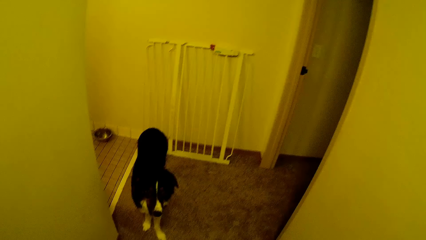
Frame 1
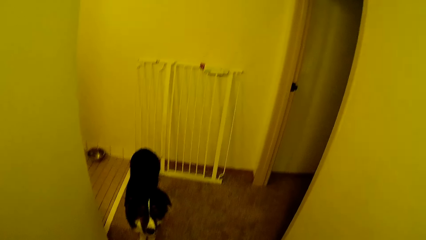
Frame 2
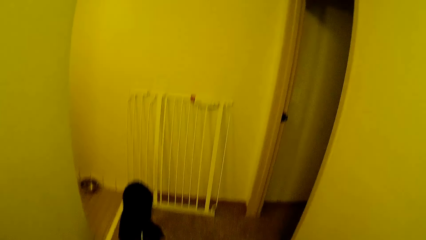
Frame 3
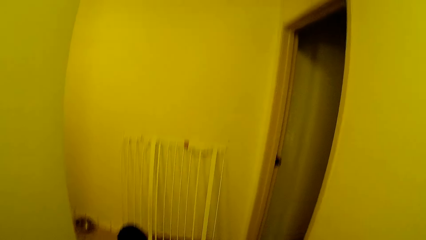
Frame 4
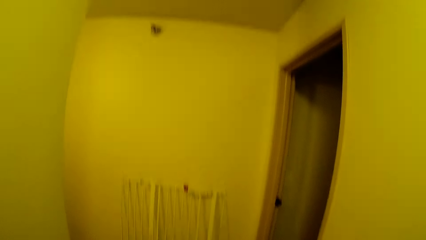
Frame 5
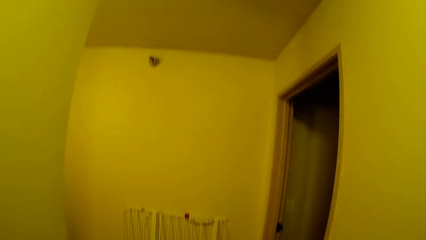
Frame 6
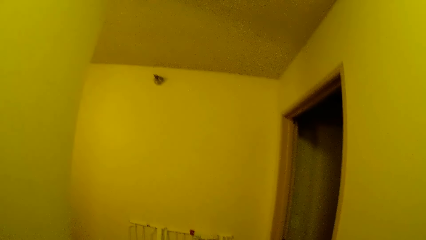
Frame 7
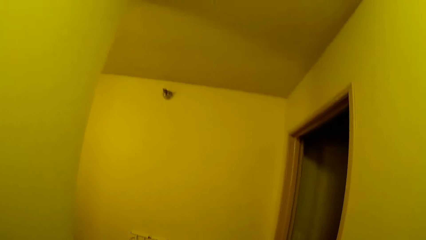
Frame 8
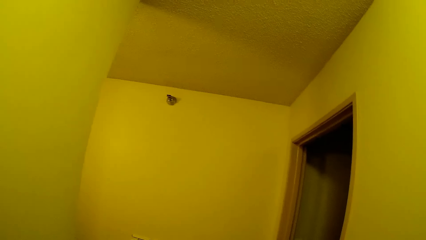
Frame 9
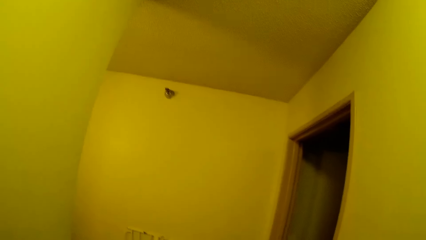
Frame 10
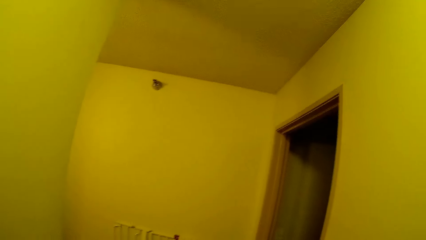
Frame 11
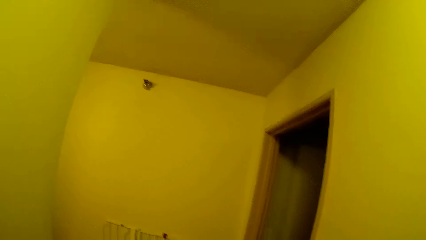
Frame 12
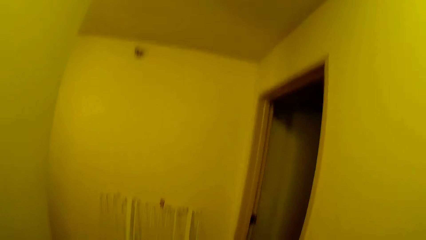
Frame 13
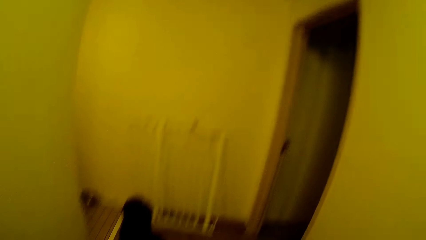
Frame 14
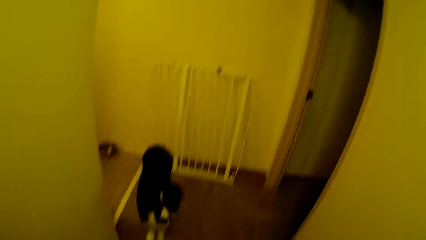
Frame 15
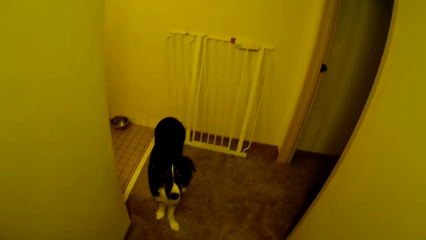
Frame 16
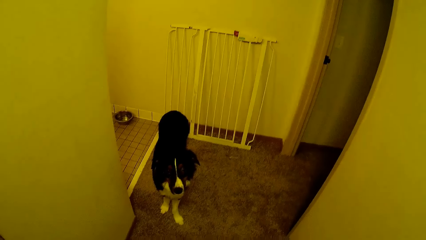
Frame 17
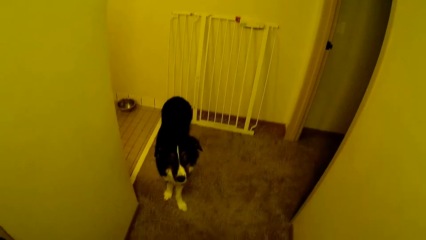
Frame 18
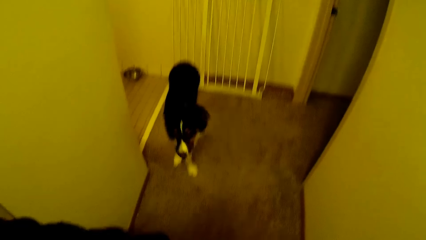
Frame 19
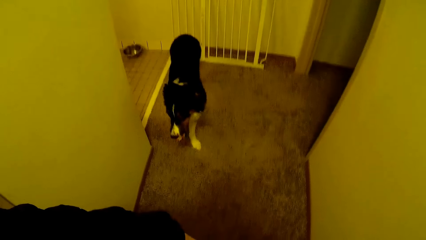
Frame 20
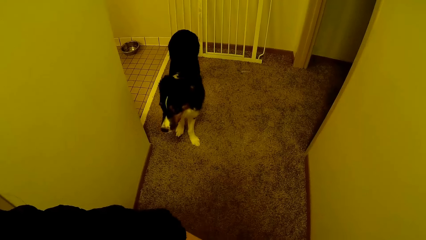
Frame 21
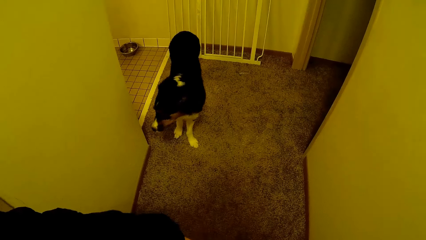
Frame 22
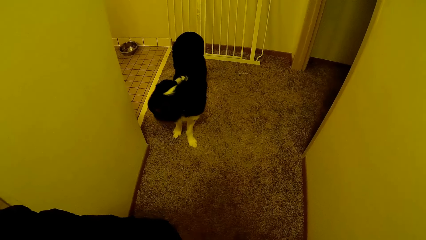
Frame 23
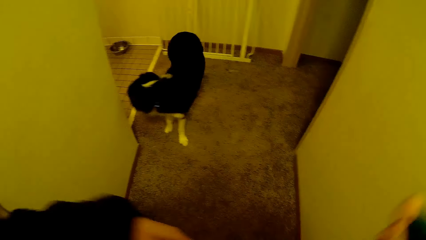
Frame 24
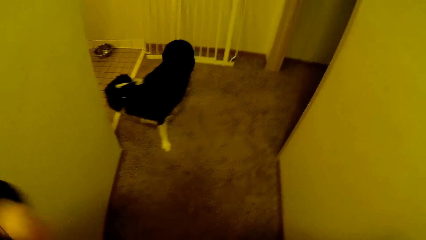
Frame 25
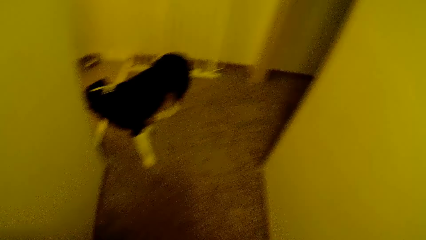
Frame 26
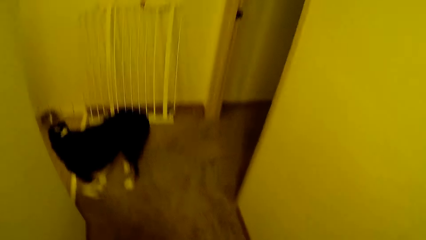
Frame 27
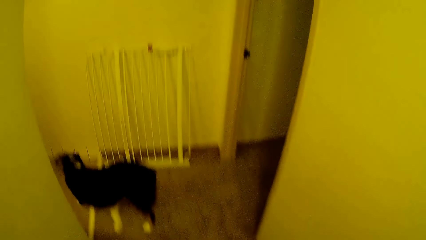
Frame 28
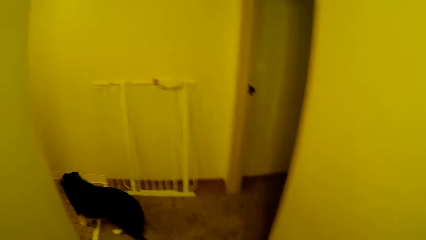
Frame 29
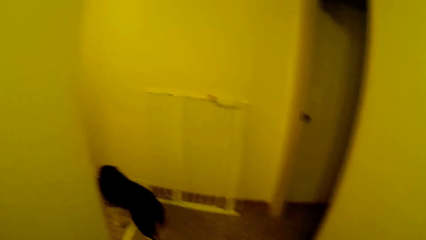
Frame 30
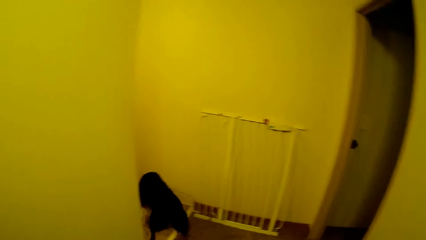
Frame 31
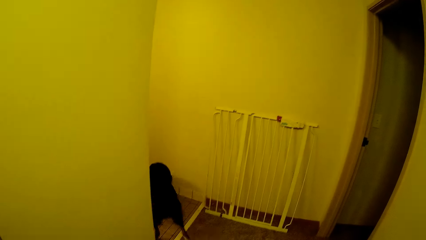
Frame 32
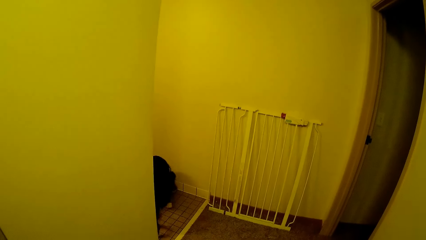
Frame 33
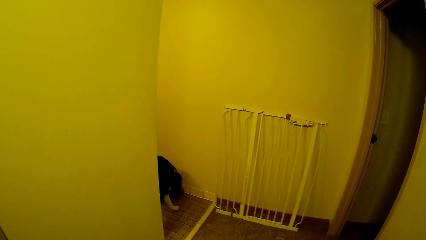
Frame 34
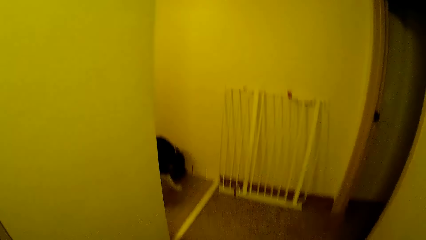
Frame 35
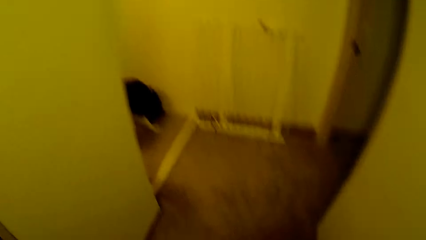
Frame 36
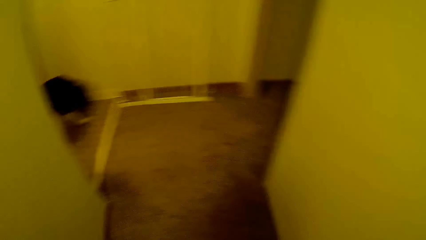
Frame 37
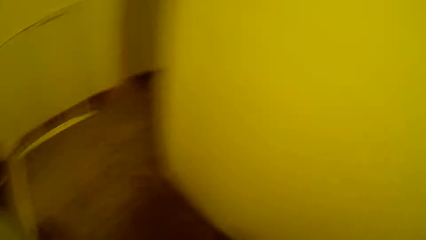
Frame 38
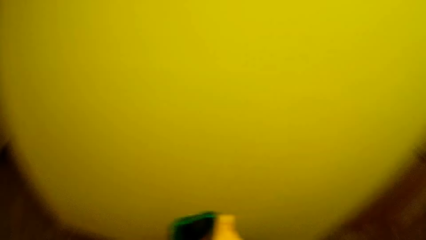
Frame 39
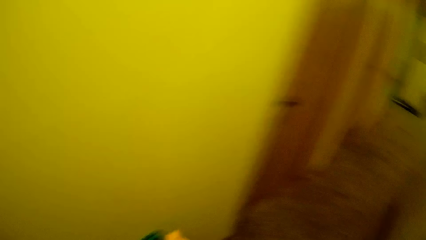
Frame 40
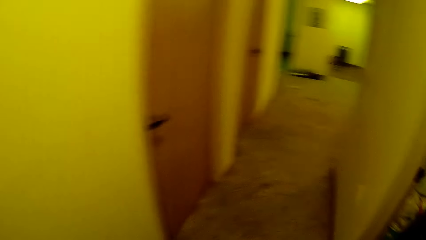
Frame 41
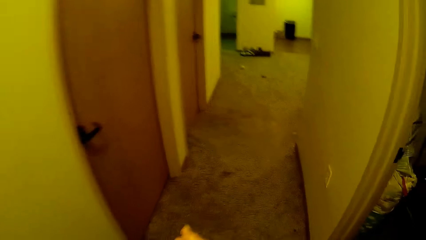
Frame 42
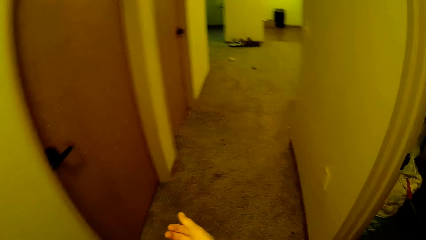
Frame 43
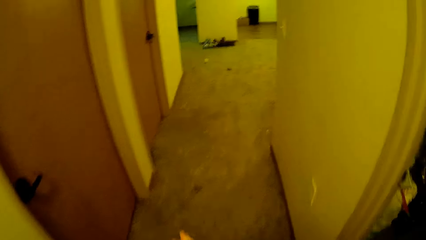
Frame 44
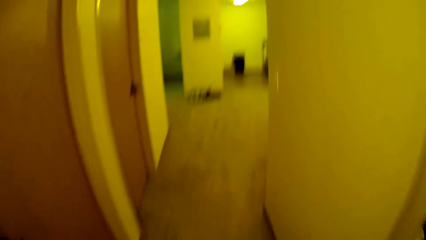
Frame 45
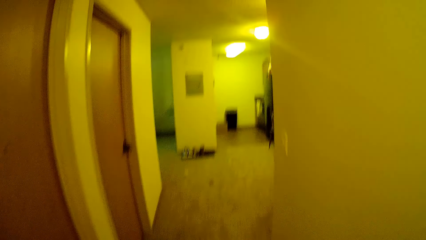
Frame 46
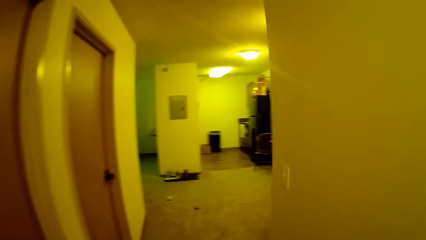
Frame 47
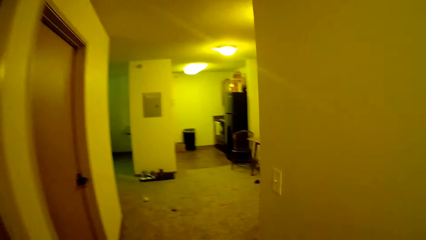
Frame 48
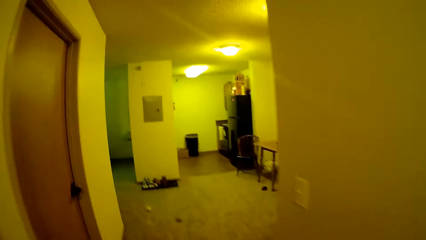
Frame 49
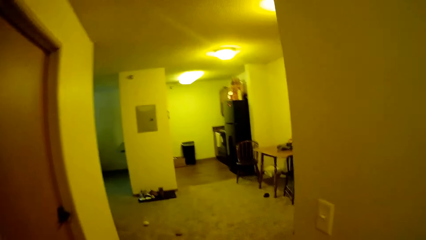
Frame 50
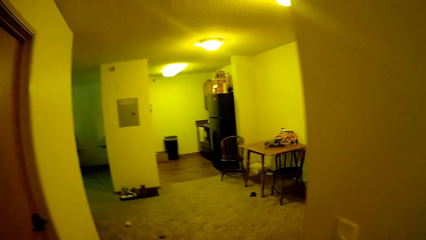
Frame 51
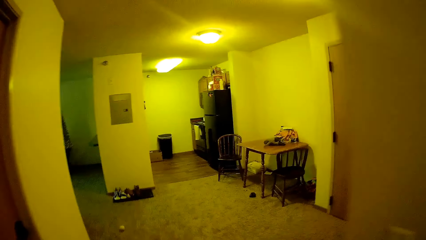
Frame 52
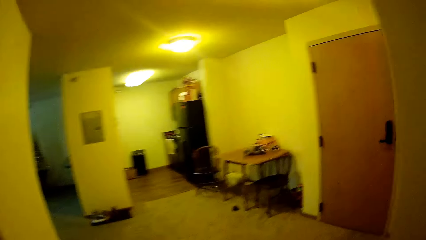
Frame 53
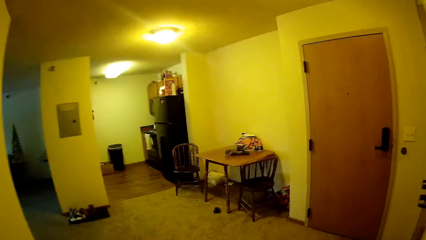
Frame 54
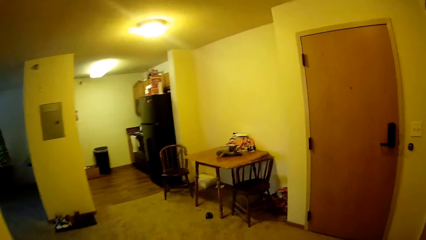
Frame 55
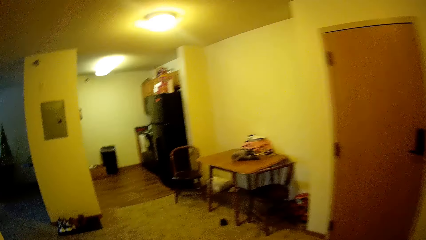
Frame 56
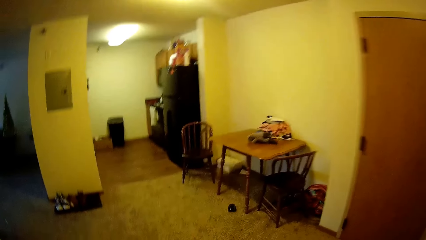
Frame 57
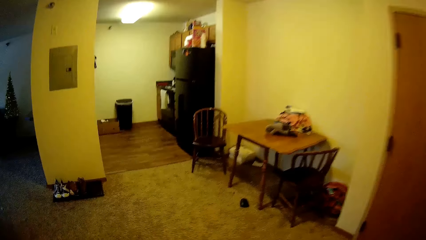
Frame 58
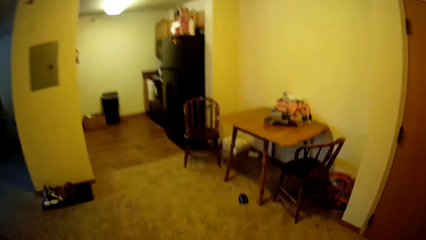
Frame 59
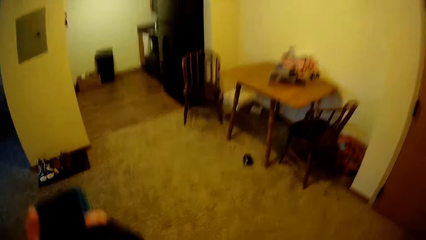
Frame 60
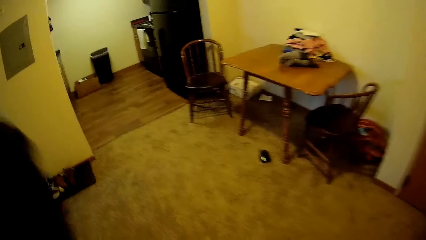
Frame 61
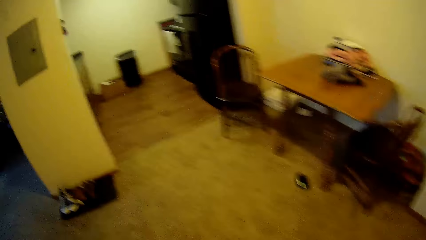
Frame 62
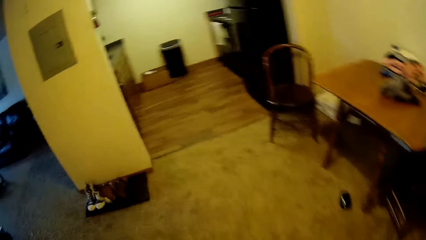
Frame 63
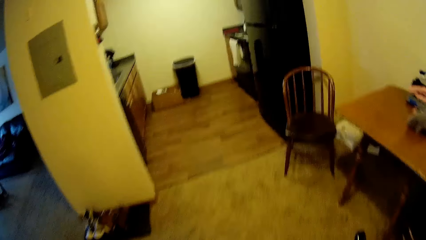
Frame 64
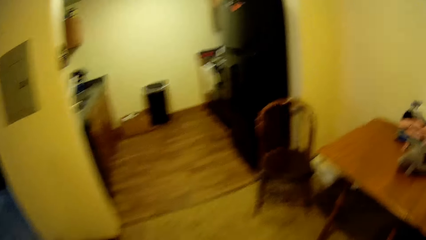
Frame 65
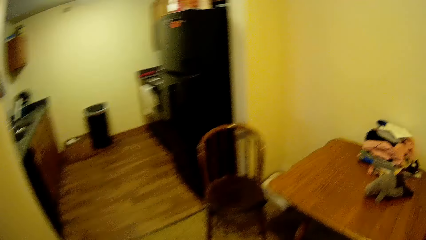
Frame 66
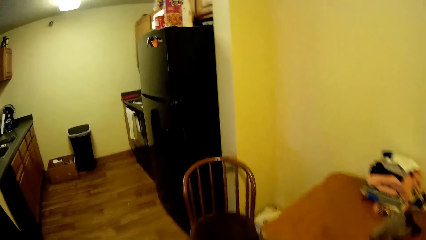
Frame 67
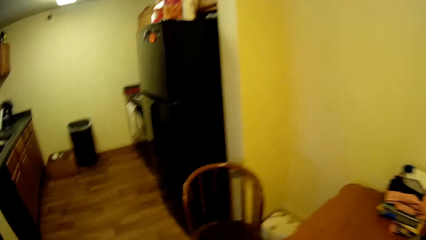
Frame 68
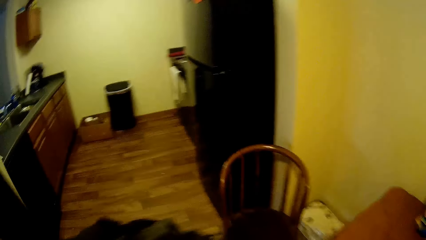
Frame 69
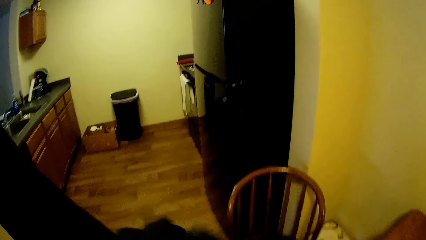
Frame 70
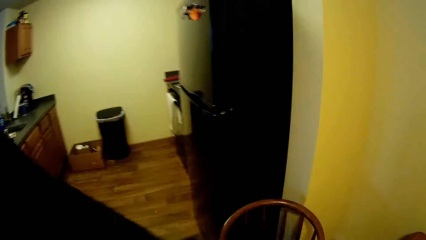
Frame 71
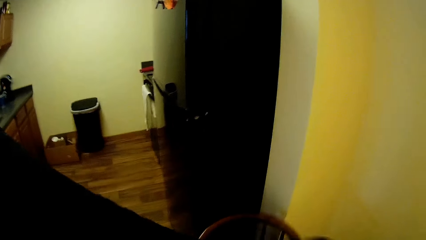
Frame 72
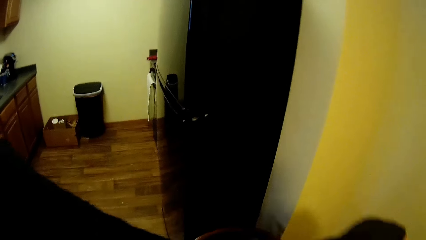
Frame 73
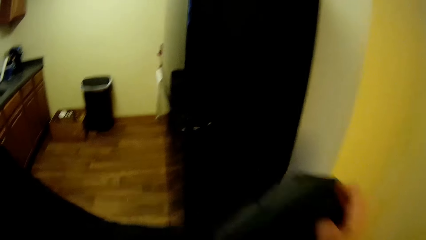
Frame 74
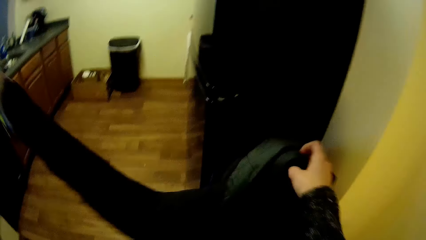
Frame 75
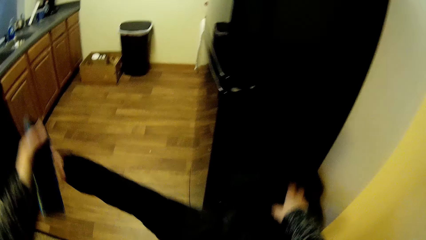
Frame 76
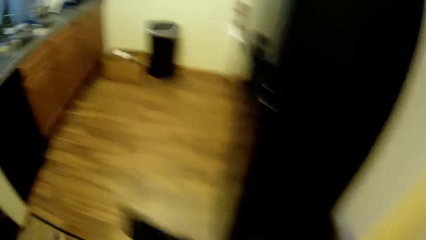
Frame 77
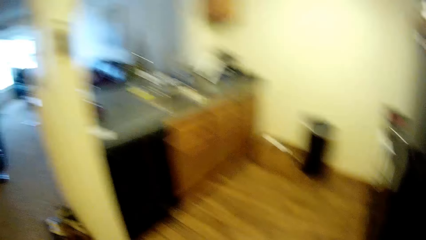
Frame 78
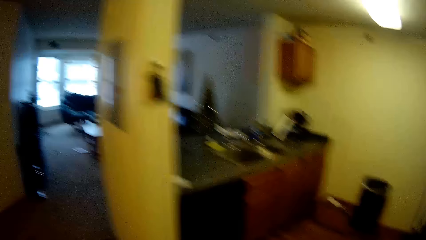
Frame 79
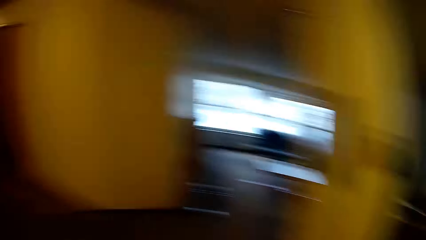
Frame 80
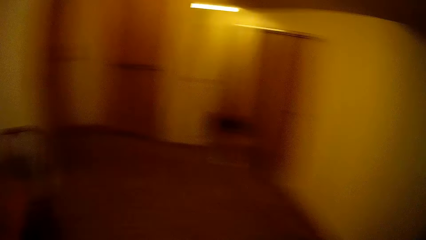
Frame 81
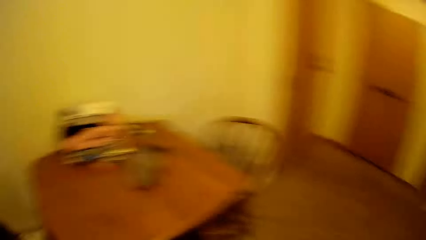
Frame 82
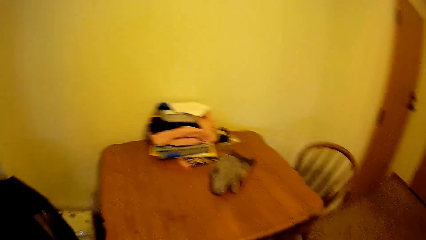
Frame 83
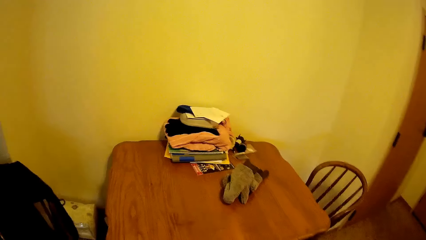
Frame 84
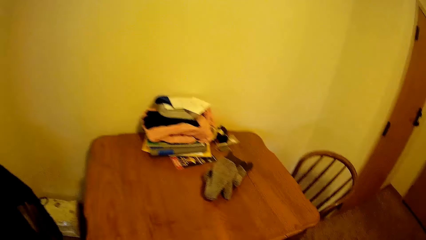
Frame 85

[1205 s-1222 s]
The camera wearer looks on the walls. They walk around in the house. They walk towards the kitchen. They put the jacket on the chair.
